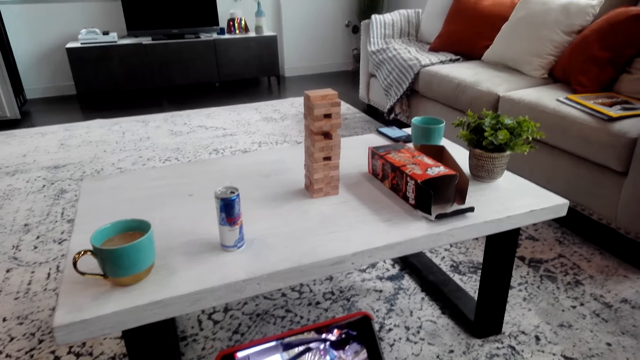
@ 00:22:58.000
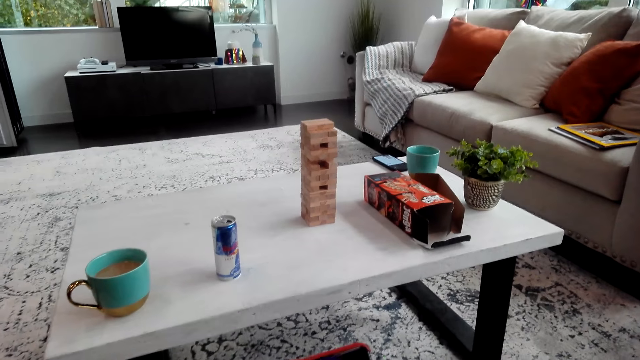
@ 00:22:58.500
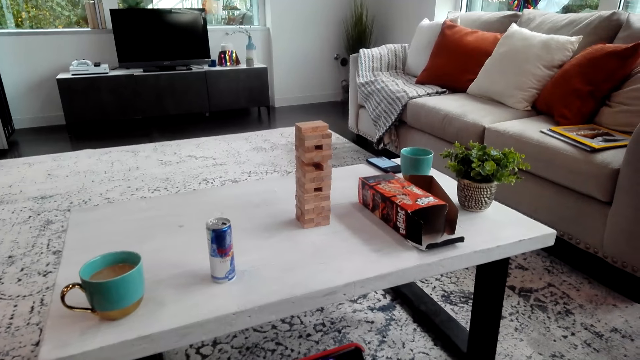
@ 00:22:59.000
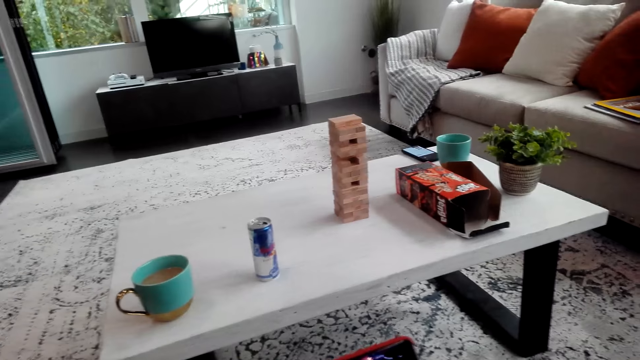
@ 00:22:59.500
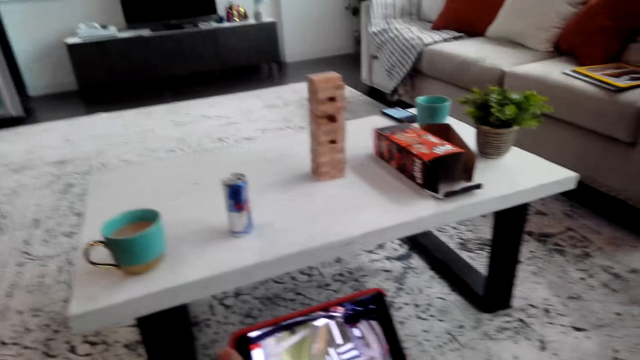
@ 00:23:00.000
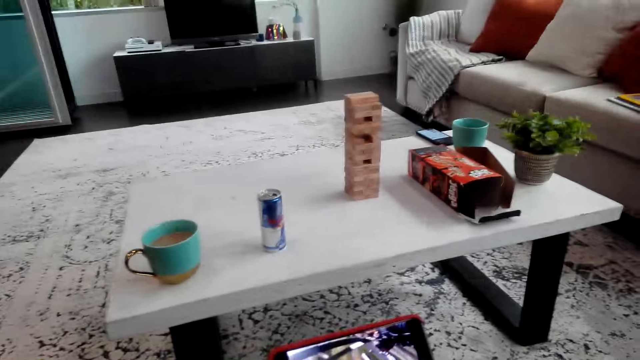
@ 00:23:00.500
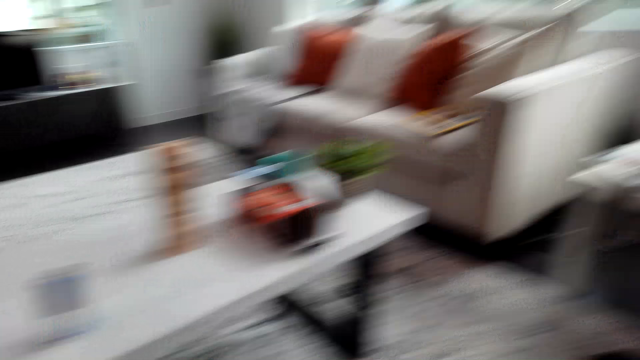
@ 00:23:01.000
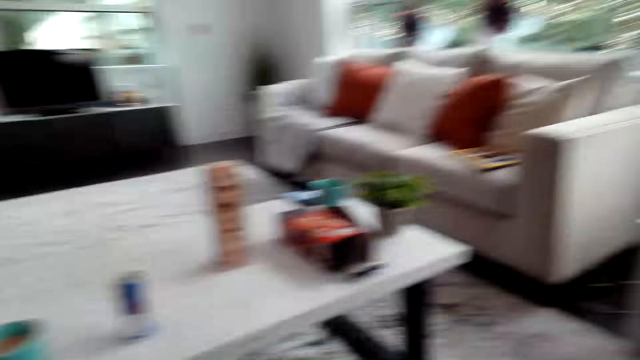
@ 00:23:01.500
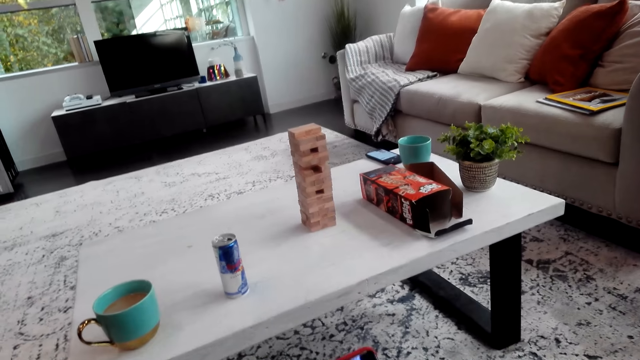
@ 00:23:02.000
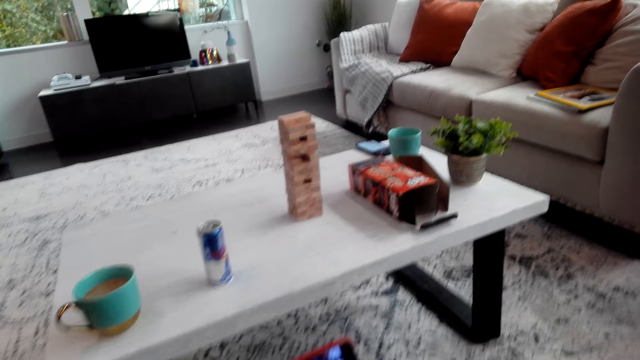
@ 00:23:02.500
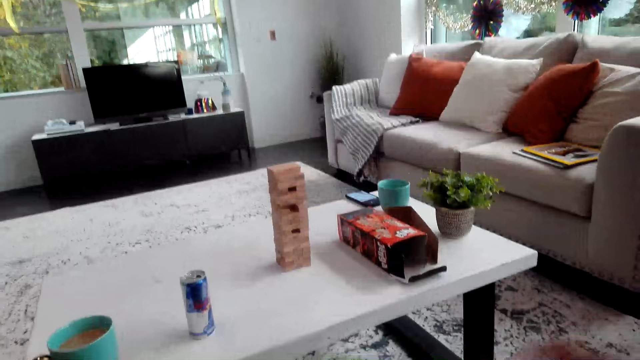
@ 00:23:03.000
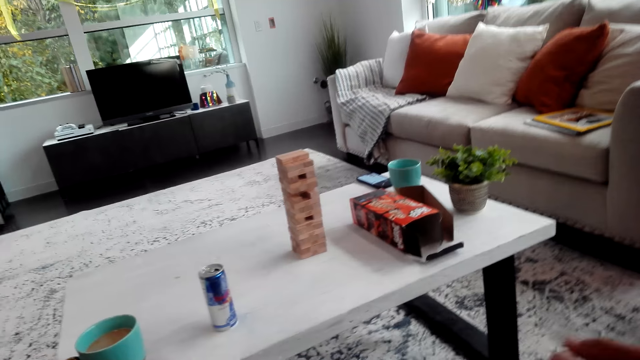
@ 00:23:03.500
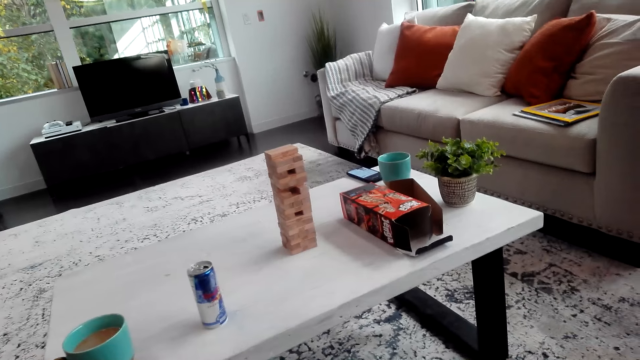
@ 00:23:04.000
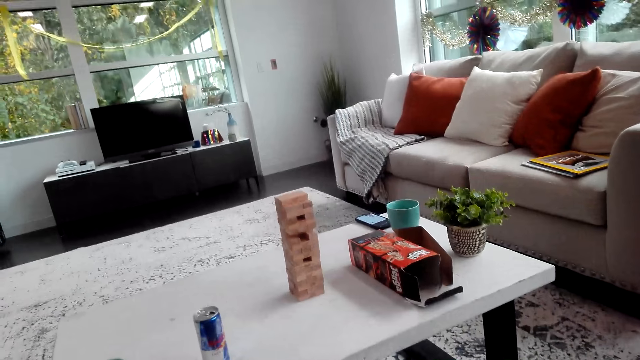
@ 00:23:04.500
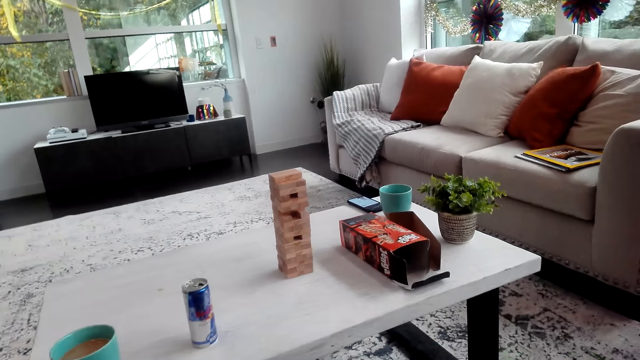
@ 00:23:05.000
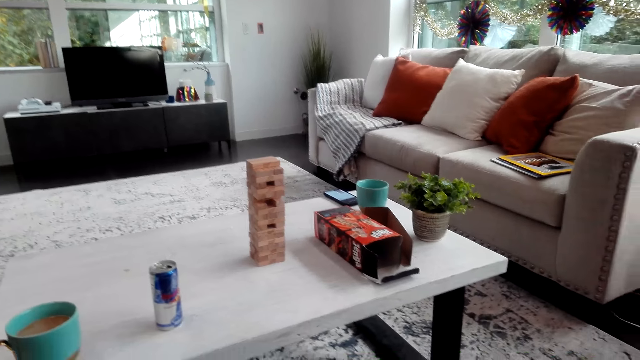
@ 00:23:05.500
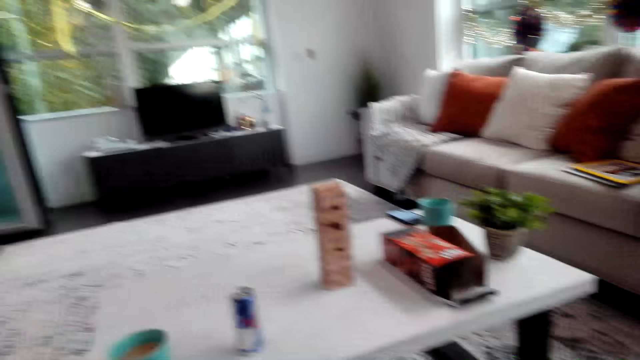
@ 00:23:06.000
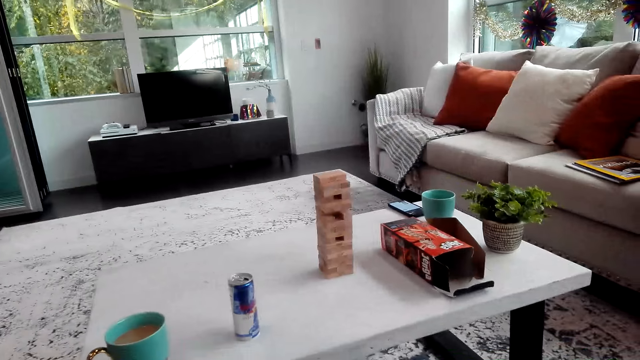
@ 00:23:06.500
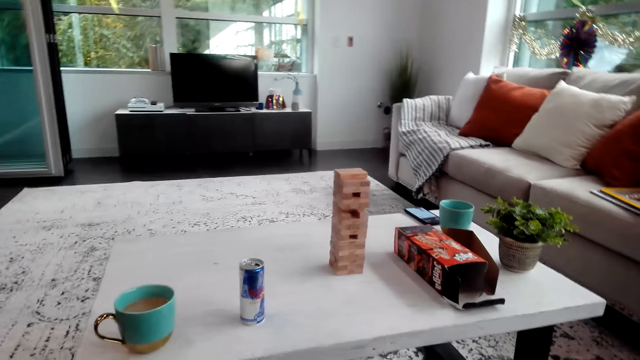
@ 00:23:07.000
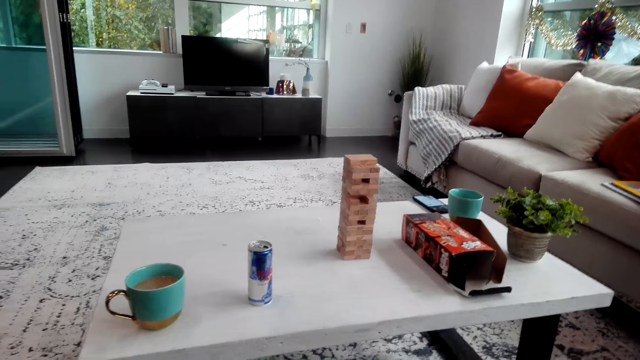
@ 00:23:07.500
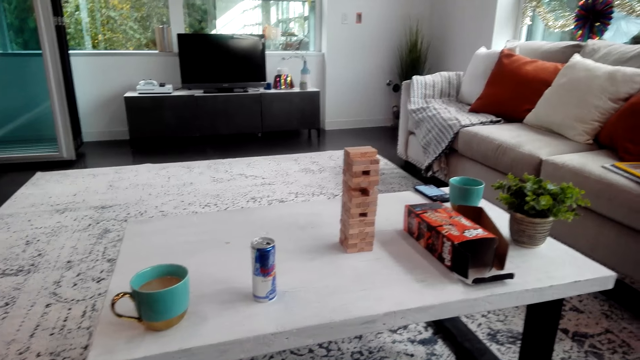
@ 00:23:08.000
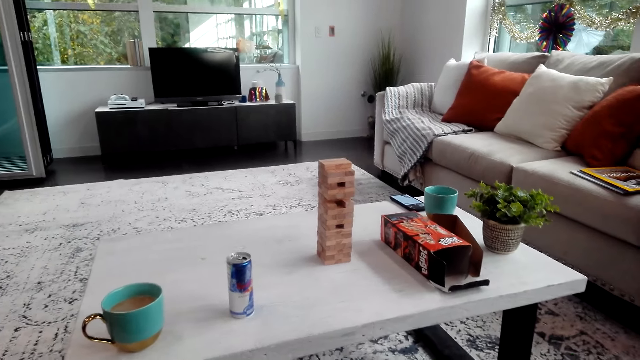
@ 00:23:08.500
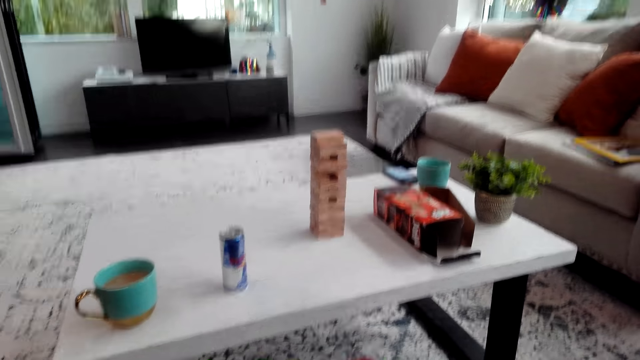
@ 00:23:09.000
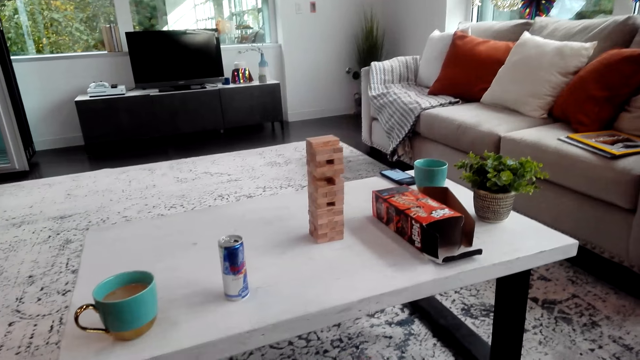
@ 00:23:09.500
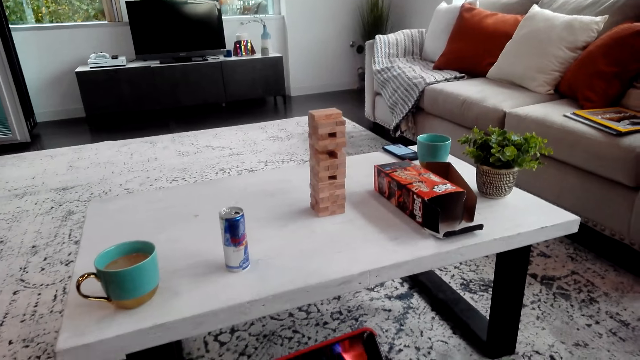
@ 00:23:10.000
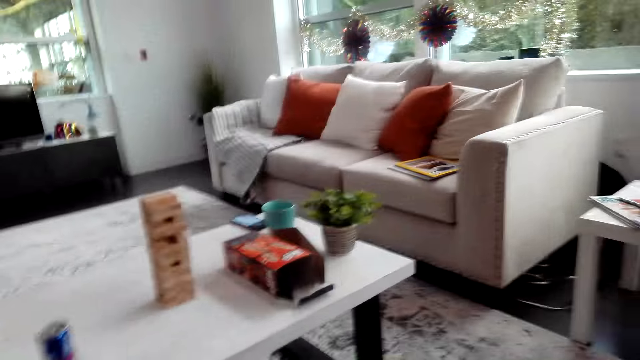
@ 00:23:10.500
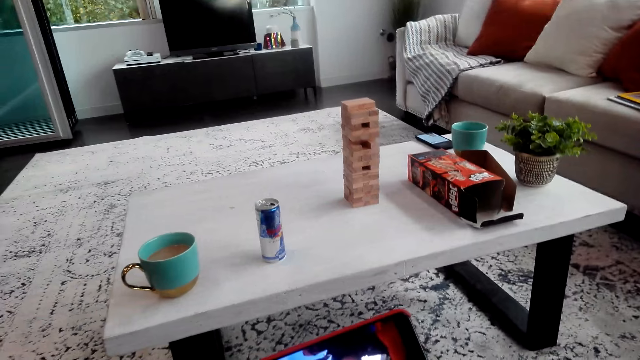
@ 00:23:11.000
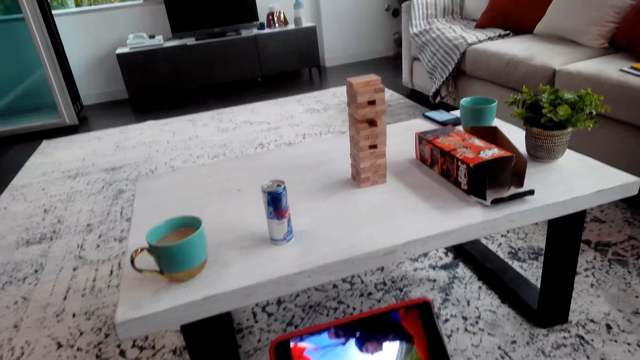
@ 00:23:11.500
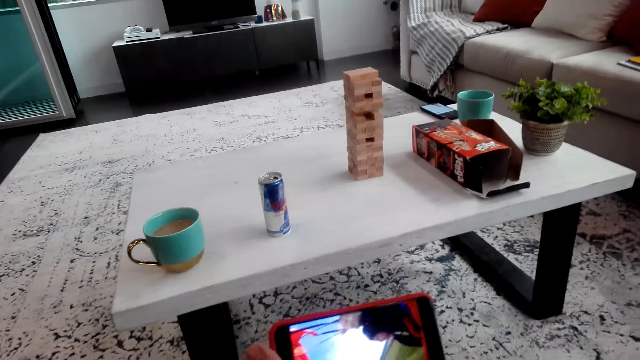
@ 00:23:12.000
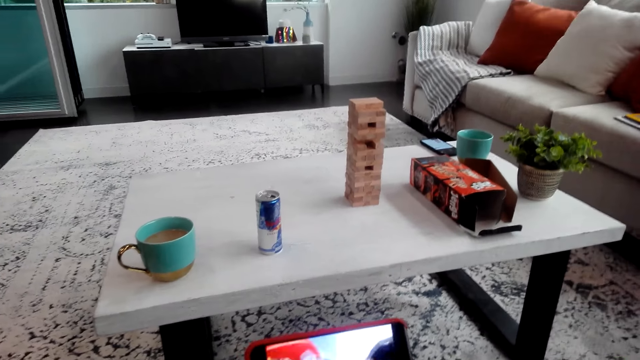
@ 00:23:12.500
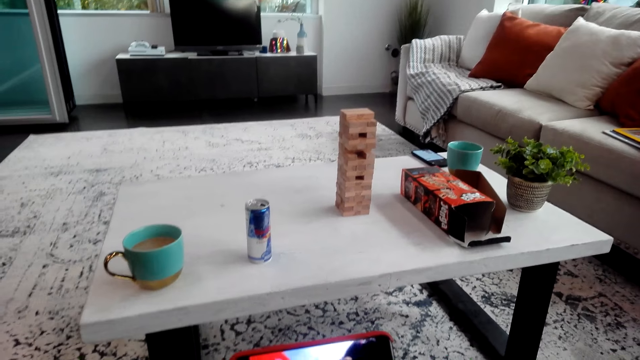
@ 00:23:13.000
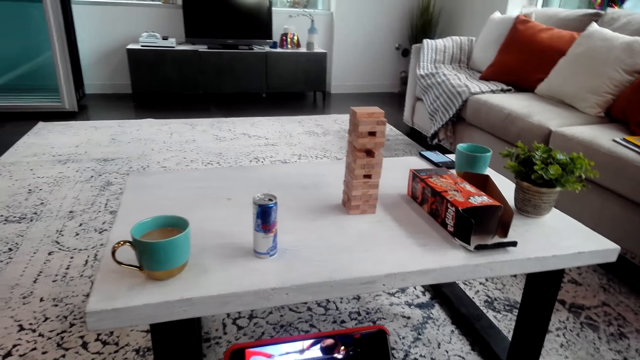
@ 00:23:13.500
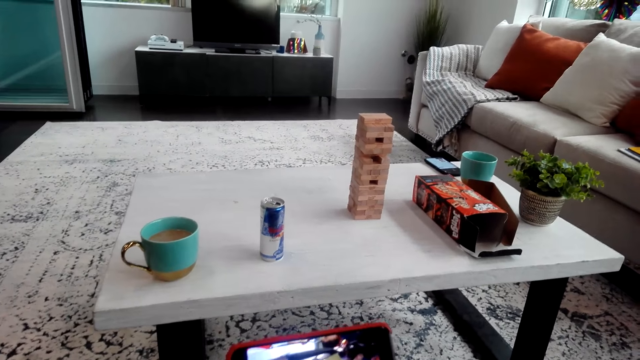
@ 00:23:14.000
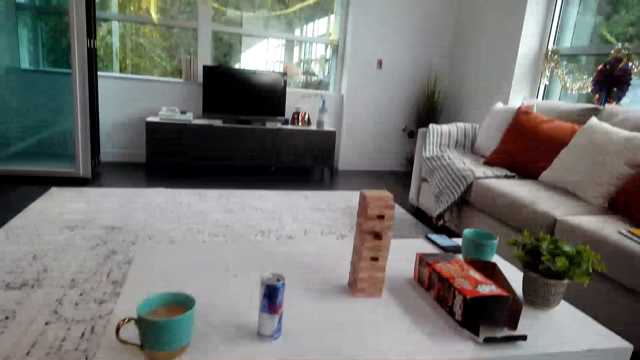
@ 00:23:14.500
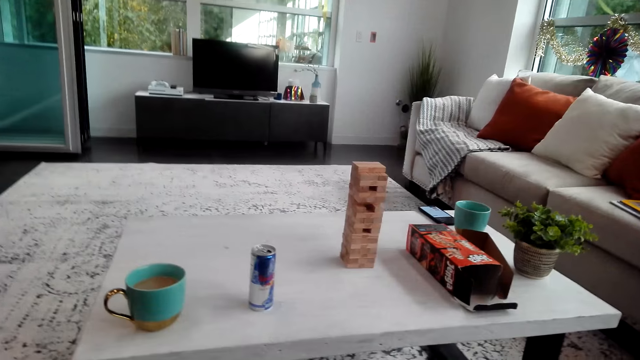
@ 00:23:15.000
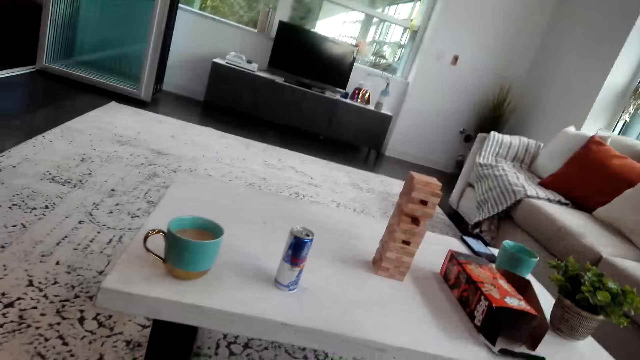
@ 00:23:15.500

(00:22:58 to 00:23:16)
The camera wearer looks at the man. They look at the phone.

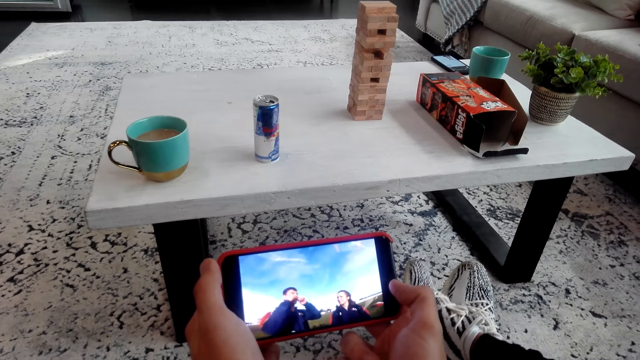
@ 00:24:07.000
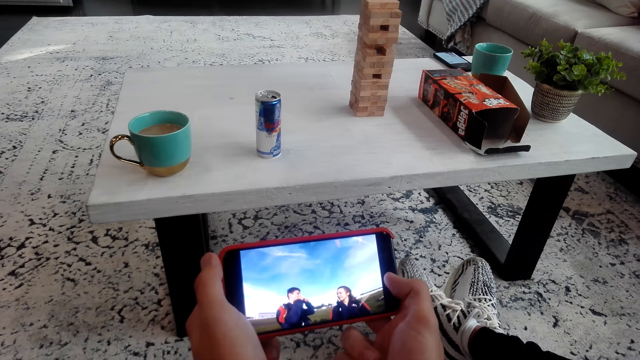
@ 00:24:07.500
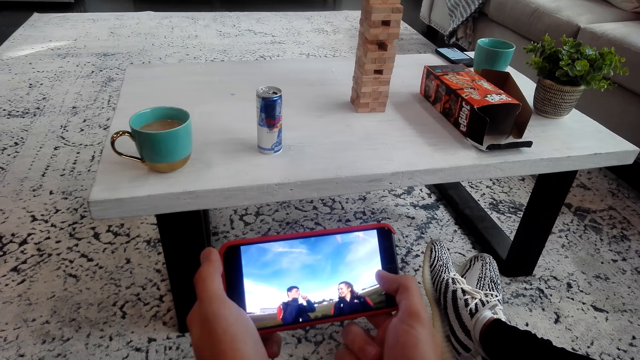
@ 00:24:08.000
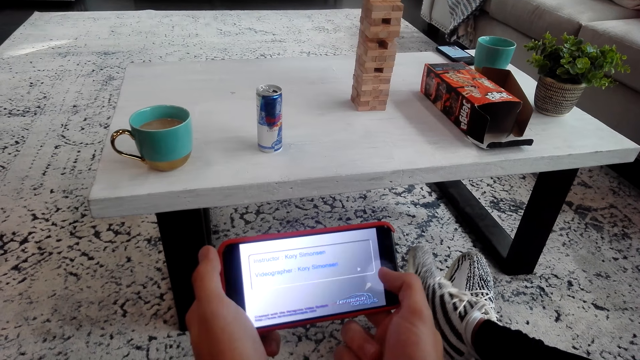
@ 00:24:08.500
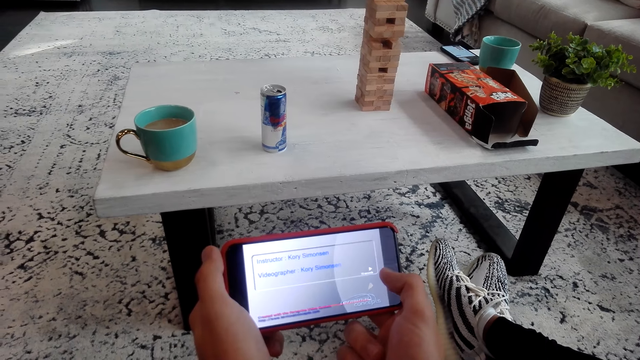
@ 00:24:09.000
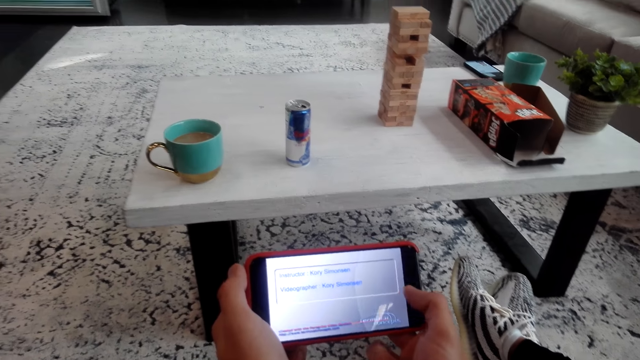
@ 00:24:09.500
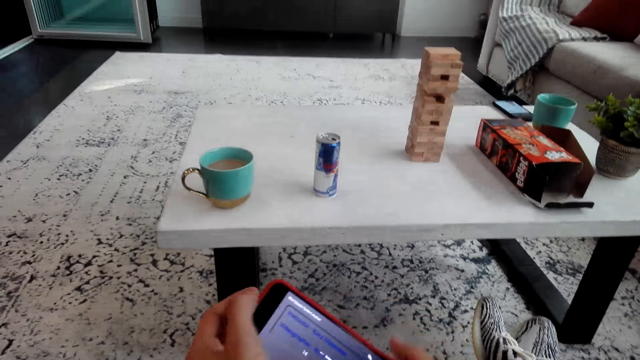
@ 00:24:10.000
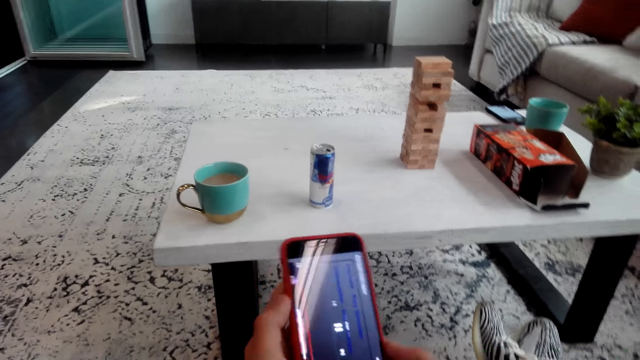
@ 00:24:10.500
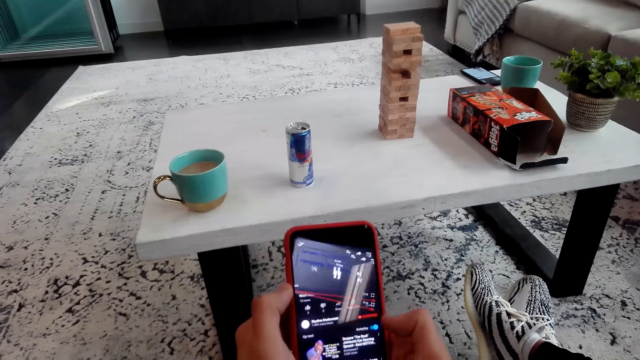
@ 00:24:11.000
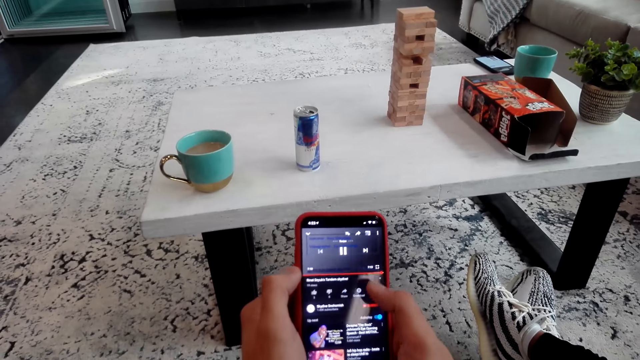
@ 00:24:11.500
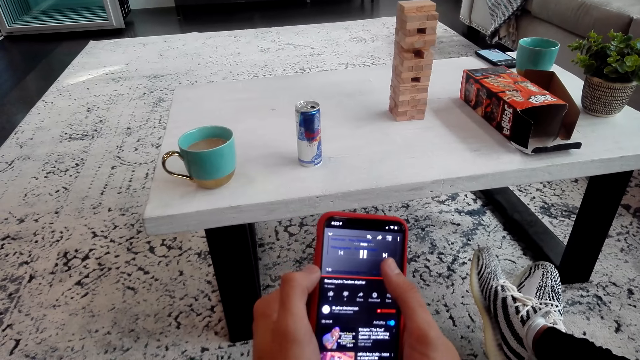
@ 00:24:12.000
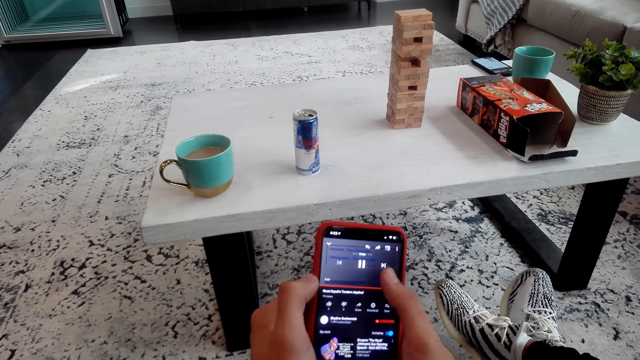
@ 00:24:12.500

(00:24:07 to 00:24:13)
The camera wearer dials the phone.
